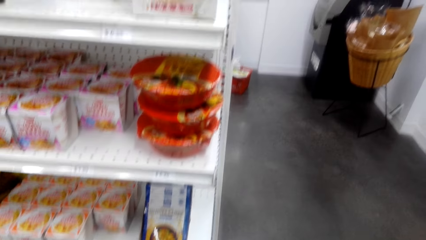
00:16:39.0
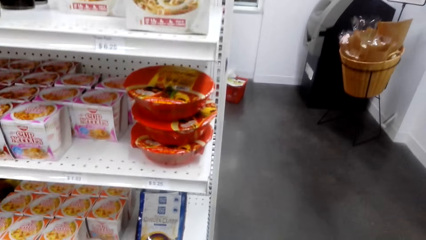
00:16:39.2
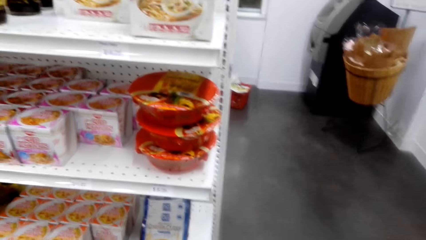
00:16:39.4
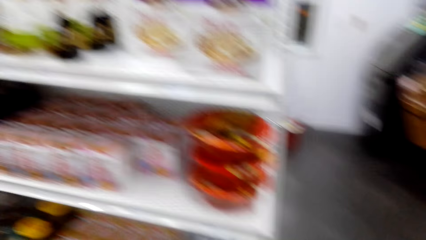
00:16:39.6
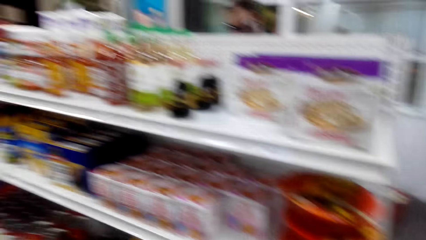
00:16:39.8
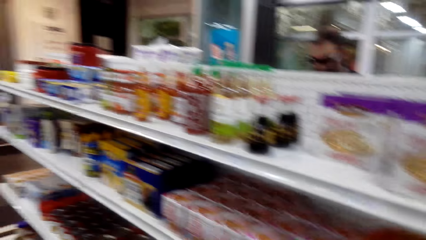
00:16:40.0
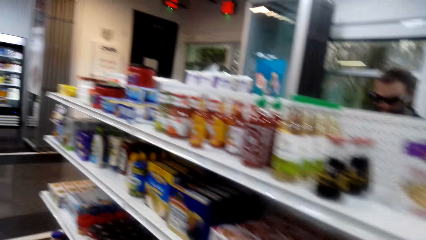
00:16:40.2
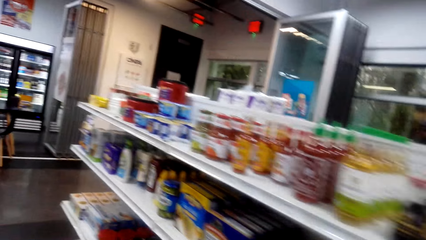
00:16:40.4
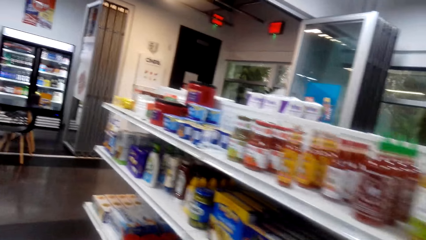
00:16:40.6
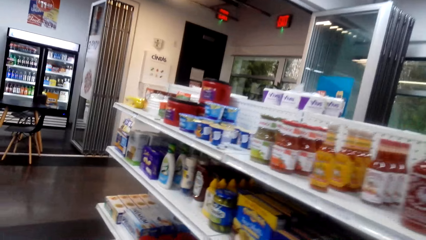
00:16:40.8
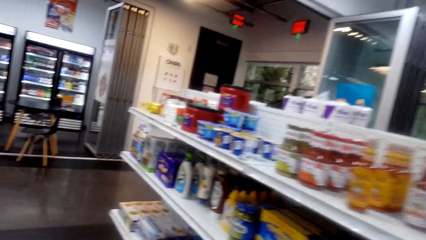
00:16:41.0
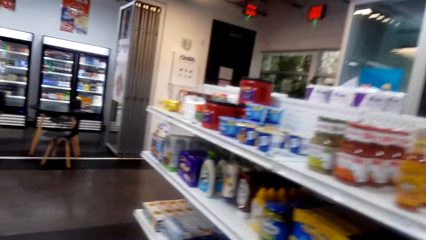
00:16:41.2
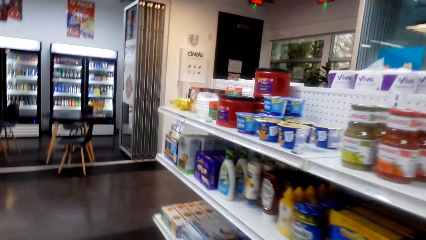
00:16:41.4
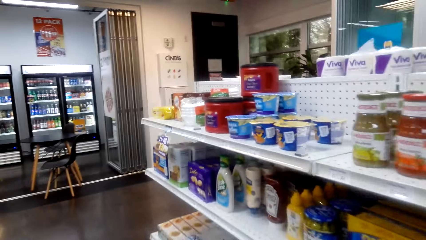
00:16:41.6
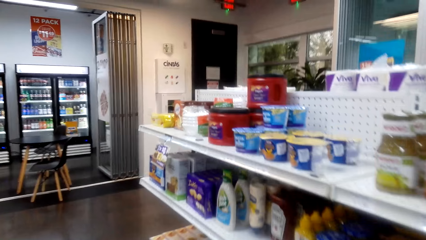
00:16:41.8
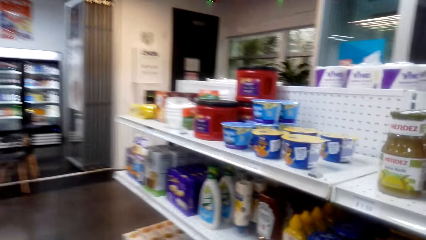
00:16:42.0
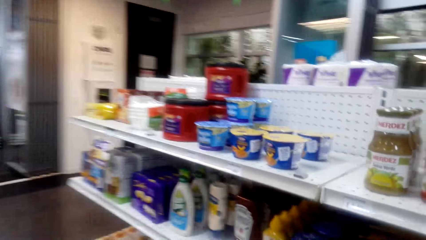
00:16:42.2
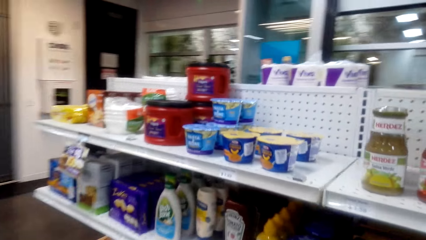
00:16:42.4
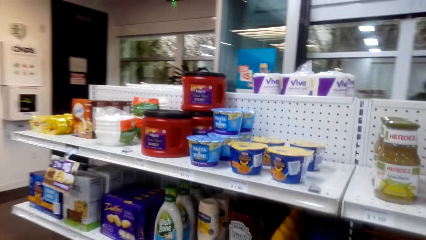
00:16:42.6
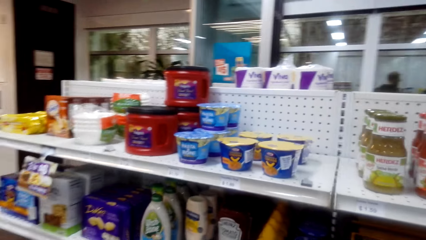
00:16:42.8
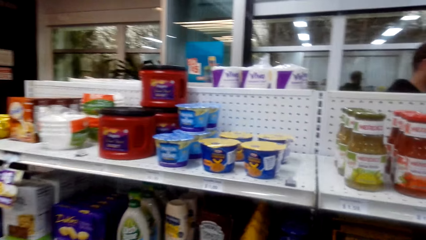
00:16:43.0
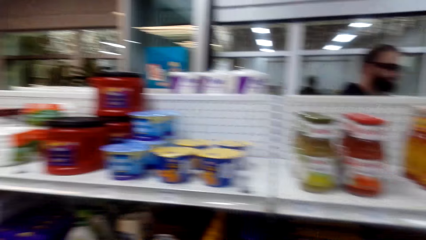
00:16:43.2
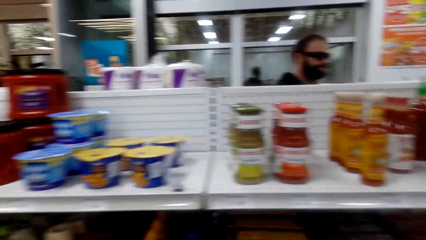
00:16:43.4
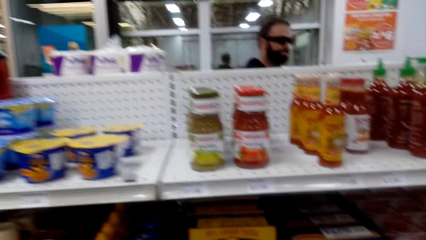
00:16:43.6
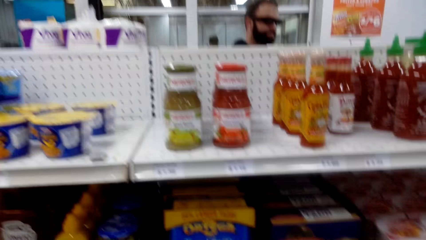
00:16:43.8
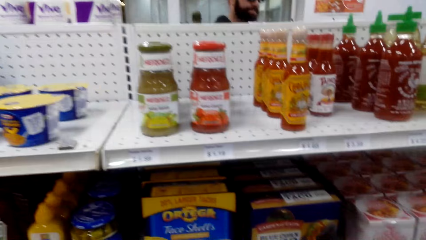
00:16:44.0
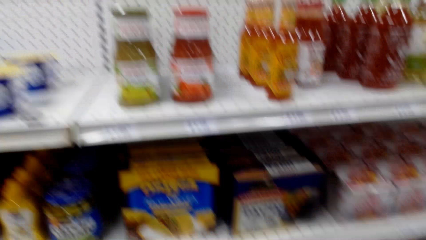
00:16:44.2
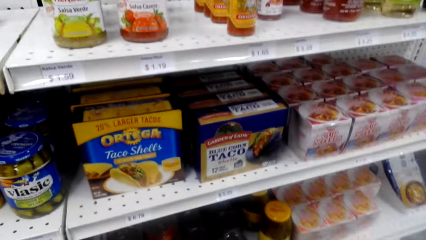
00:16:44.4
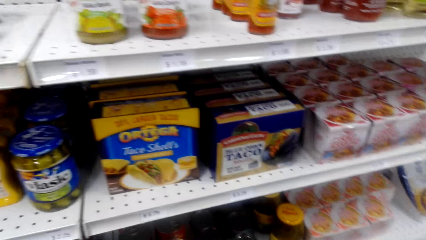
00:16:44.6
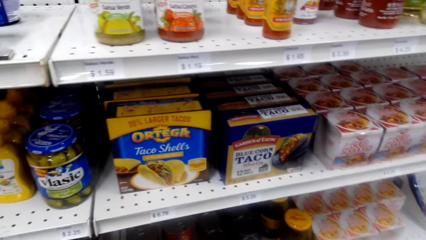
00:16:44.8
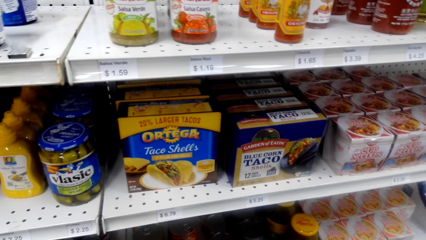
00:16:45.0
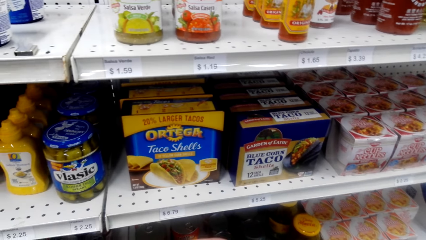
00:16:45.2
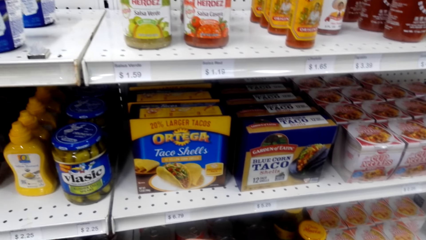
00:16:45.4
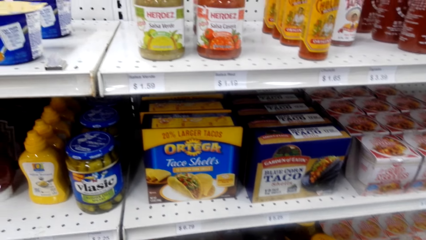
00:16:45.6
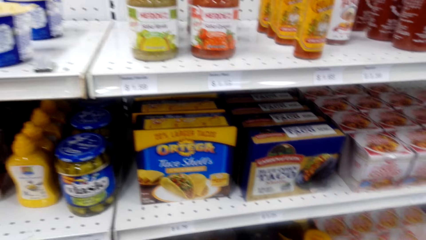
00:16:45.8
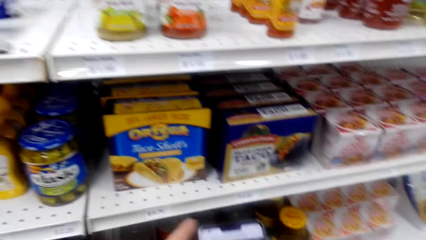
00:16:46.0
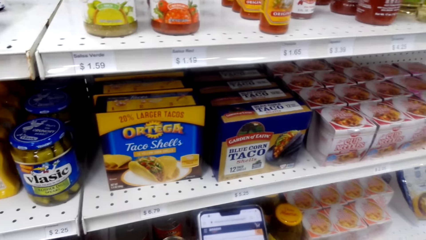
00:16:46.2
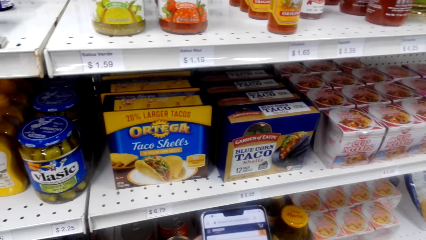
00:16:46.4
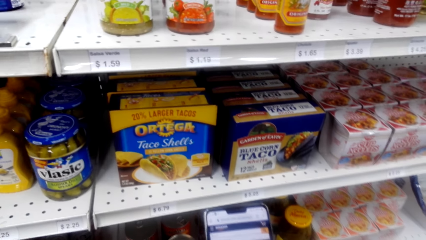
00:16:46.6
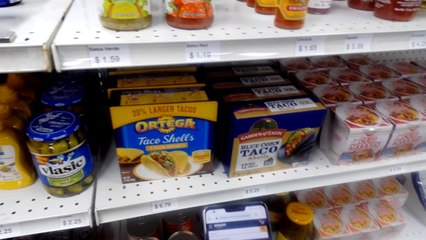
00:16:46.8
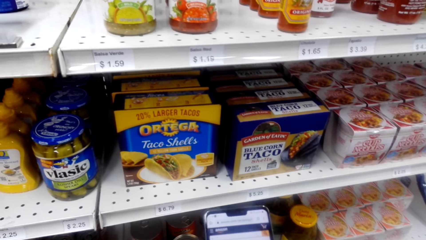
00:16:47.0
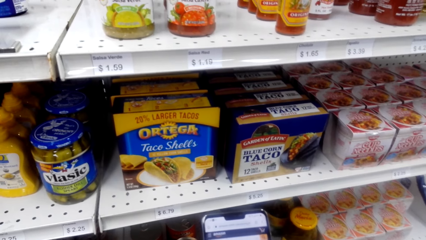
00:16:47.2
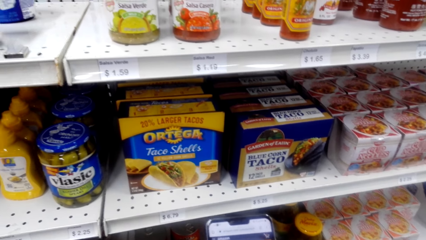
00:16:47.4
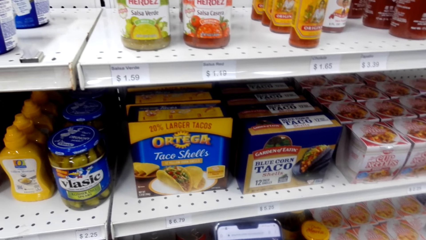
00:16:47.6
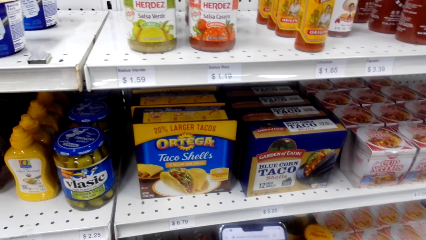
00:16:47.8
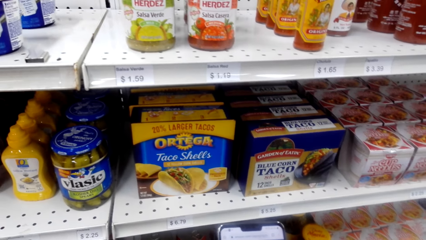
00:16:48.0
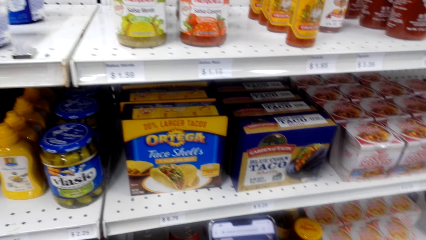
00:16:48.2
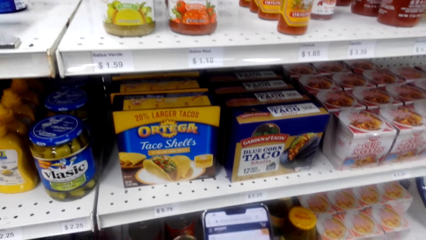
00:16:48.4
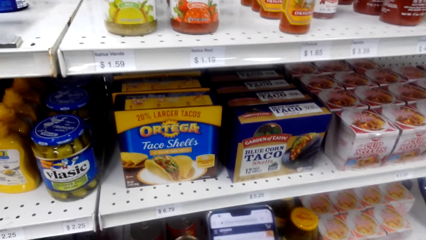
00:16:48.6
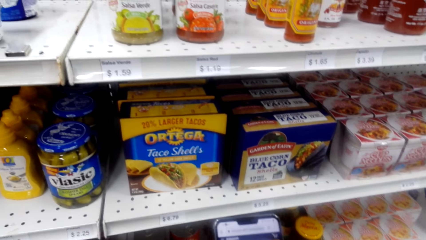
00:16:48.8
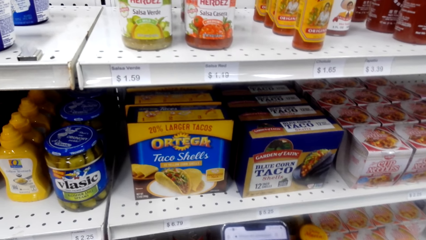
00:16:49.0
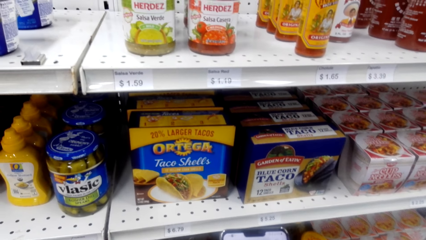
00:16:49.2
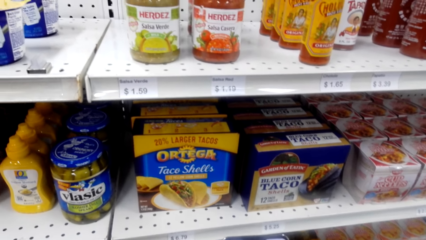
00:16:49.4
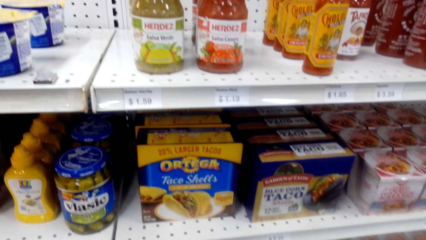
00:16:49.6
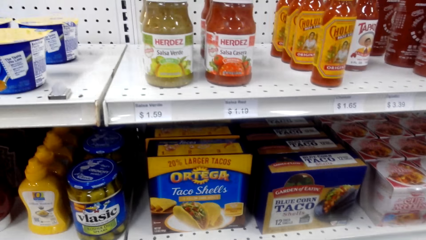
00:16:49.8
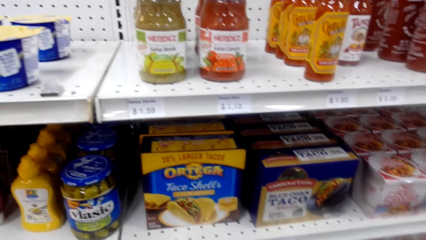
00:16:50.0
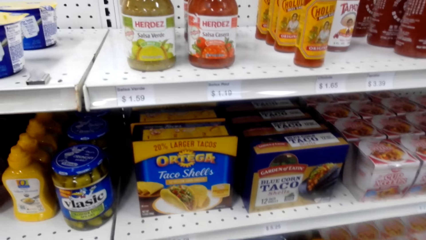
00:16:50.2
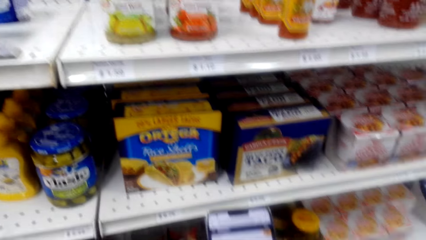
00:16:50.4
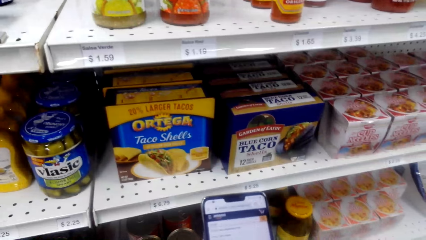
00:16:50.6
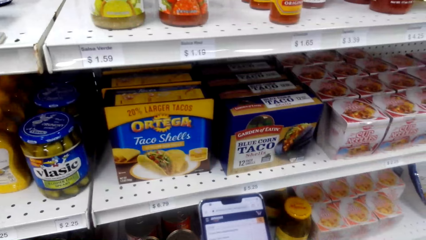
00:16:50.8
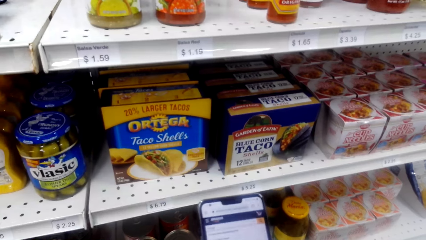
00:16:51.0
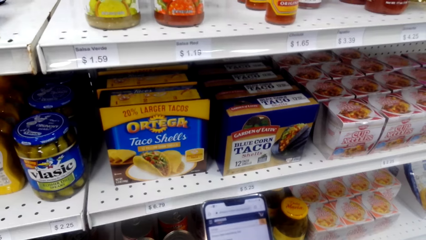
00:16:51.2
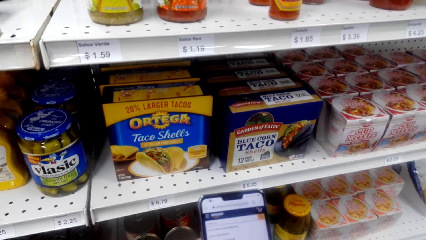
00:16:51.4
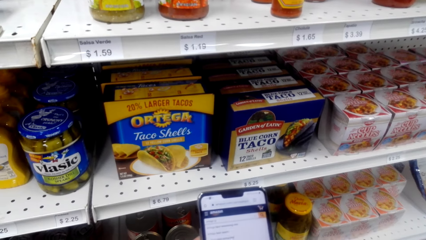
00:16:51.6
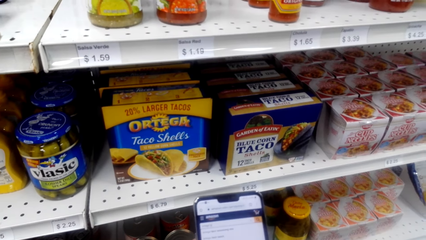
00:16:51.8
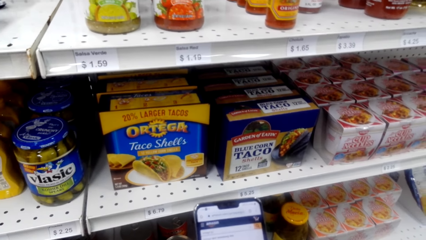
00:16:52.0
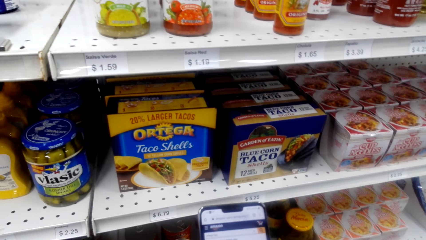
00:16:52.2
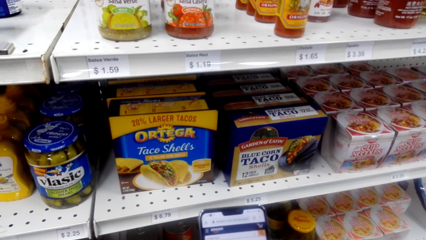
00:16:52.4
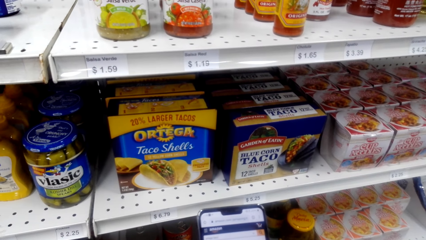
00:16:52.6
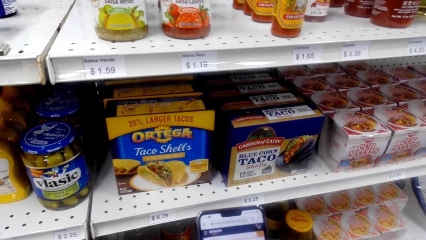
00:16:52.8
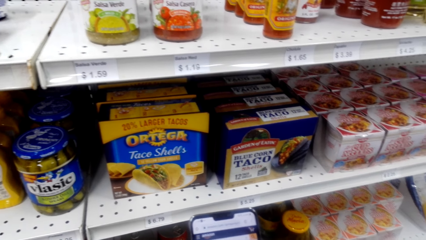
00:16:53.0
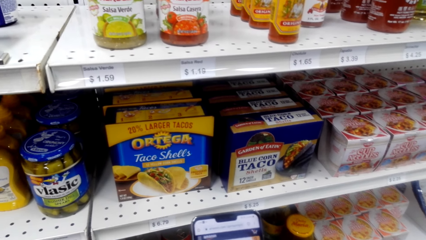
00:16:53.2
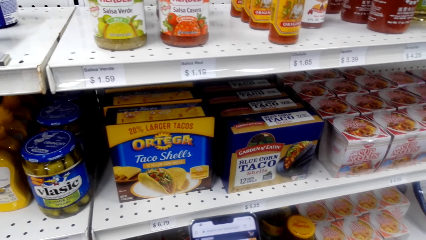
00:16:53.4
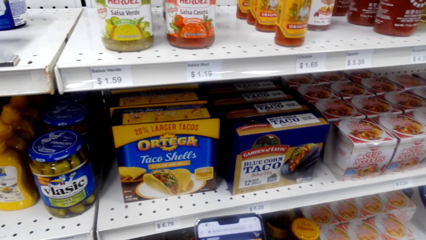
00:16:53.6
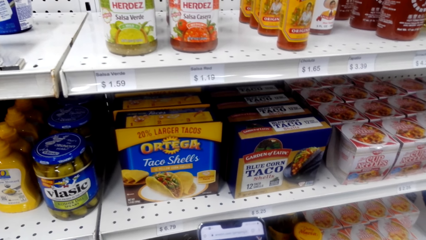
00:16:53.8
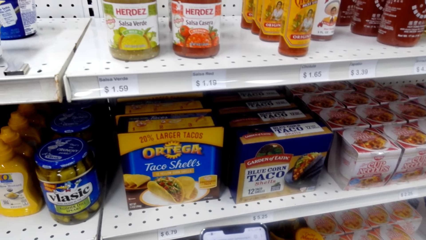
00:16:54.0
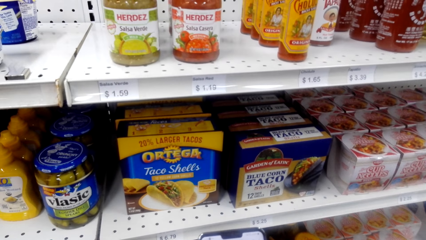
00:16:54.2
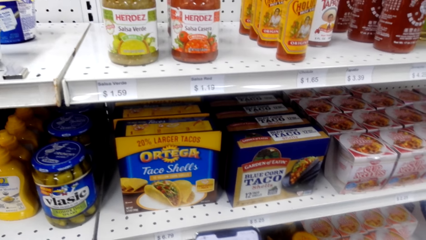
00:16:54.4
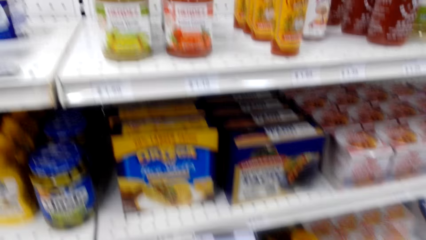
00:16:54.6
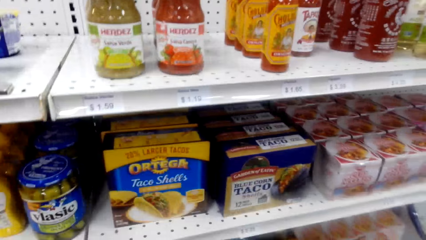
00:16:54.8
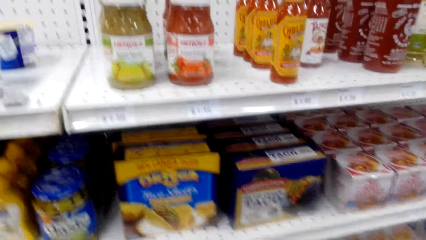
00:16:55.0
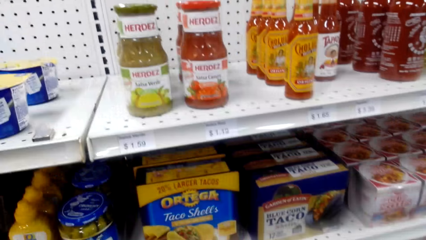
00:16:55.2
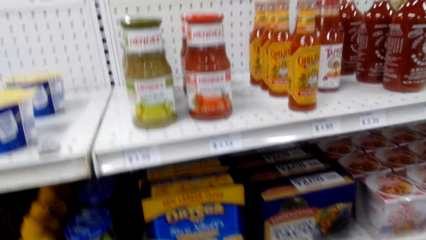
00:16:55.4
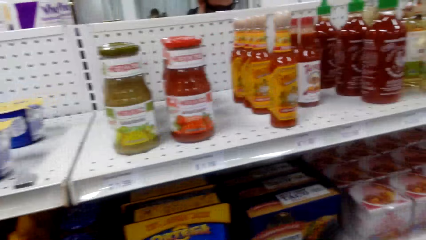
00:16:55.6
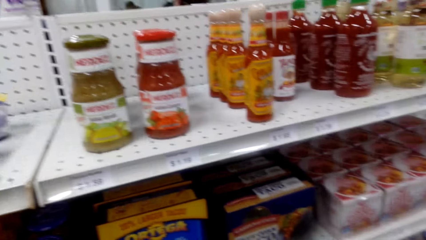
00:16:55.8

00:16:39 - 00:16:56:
The camera wearer walks around the store. They check the shelf. They use the phone.
